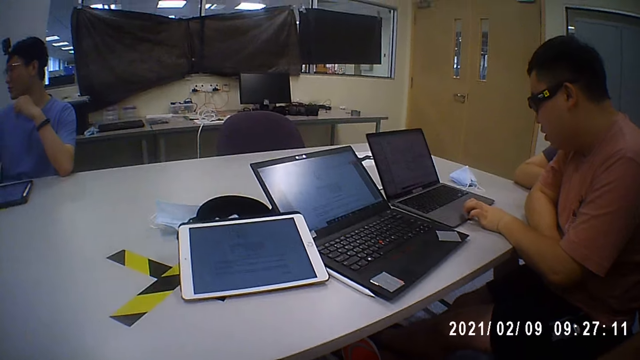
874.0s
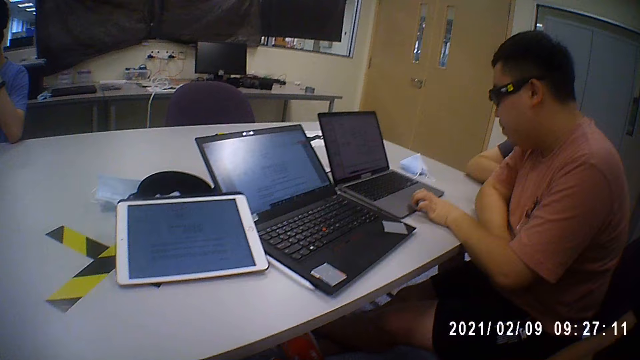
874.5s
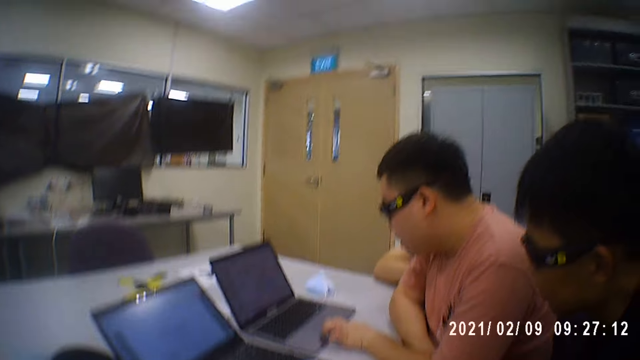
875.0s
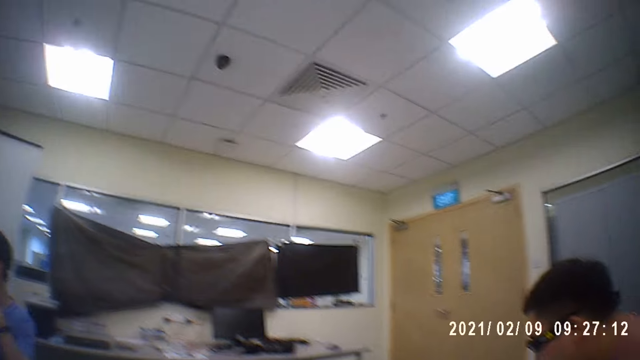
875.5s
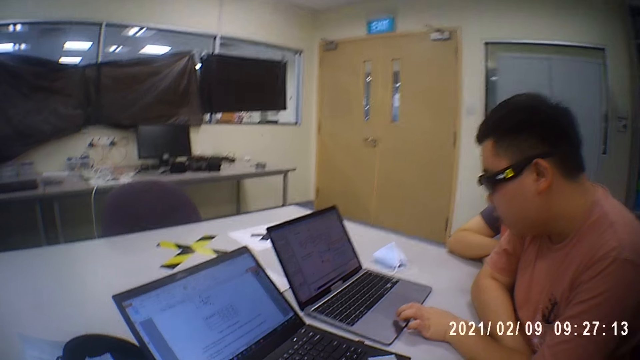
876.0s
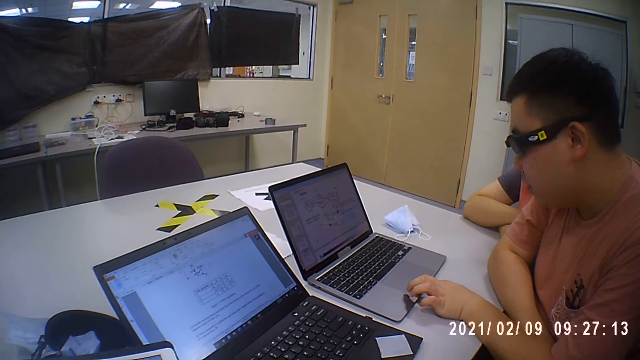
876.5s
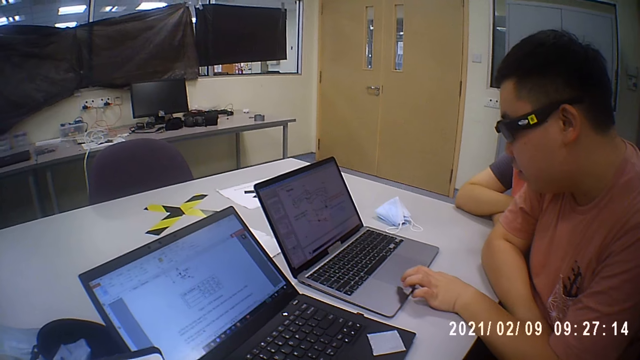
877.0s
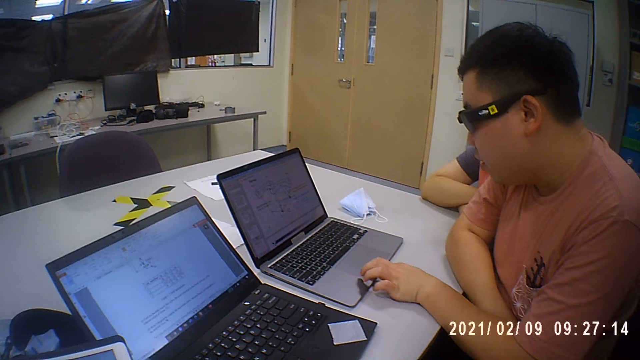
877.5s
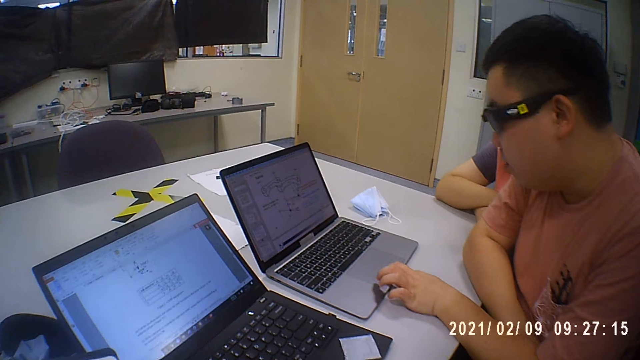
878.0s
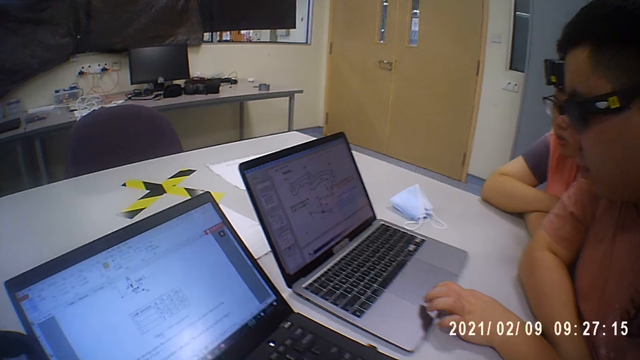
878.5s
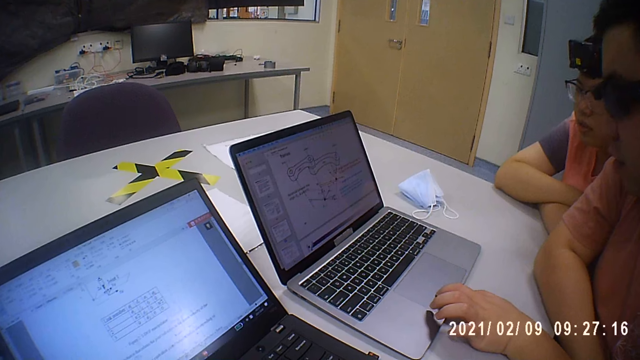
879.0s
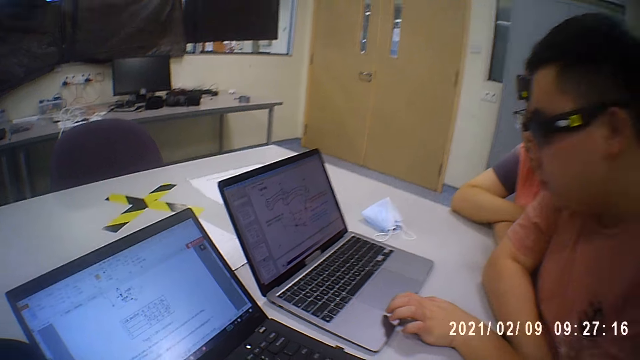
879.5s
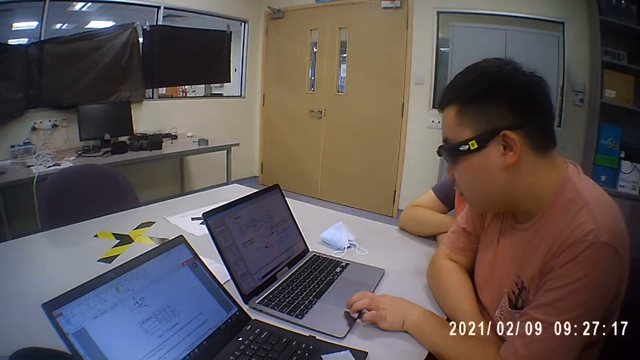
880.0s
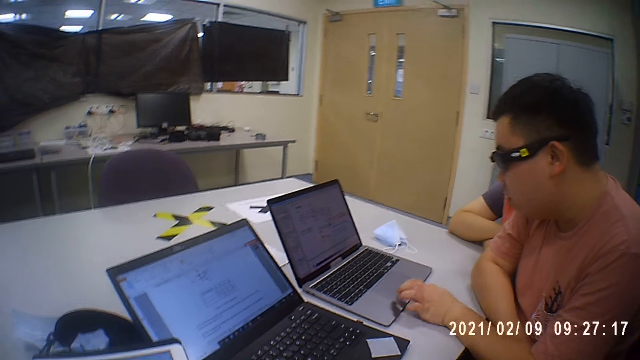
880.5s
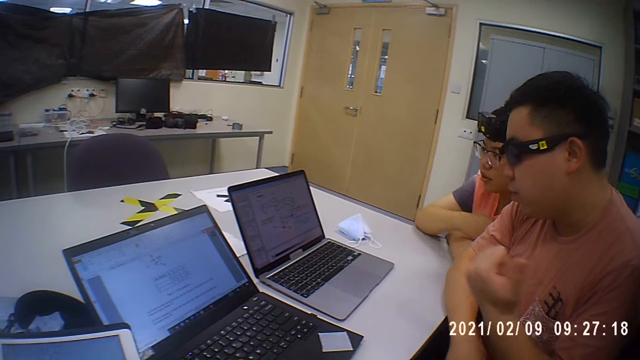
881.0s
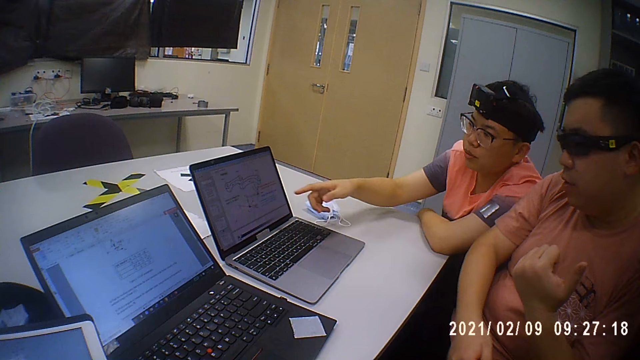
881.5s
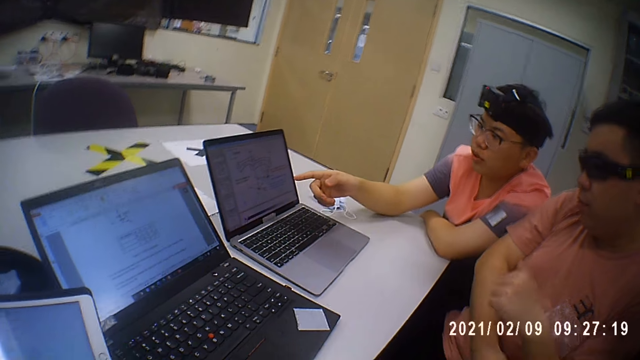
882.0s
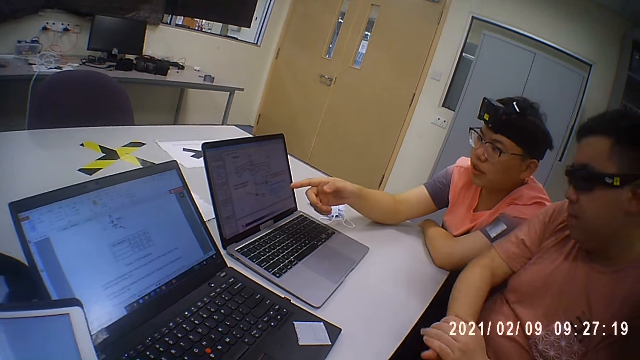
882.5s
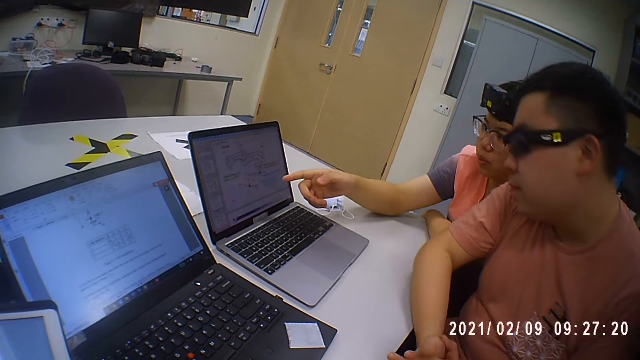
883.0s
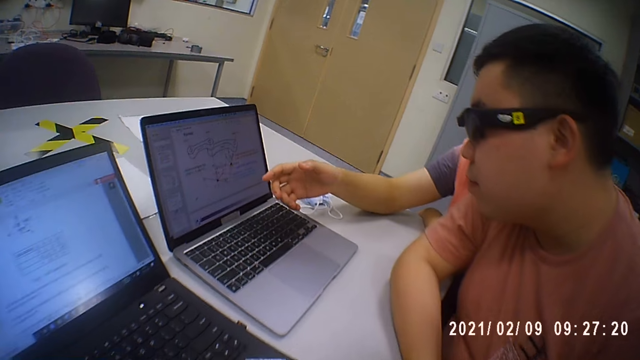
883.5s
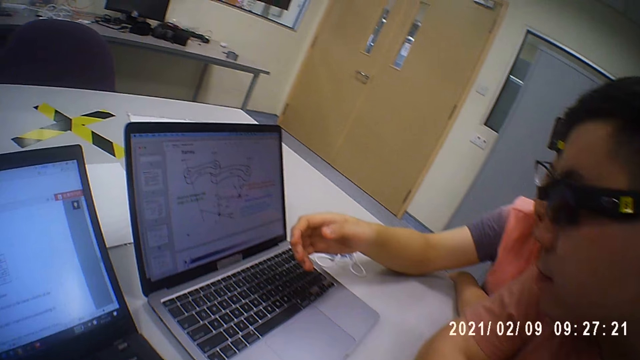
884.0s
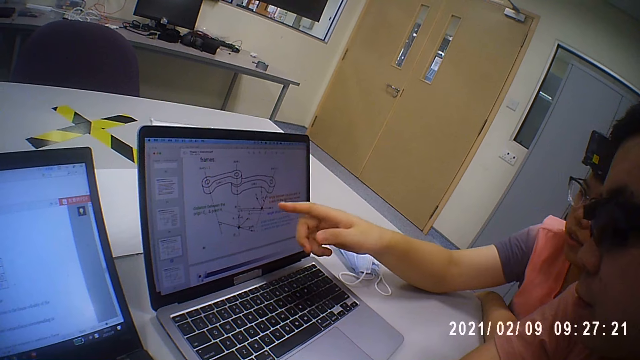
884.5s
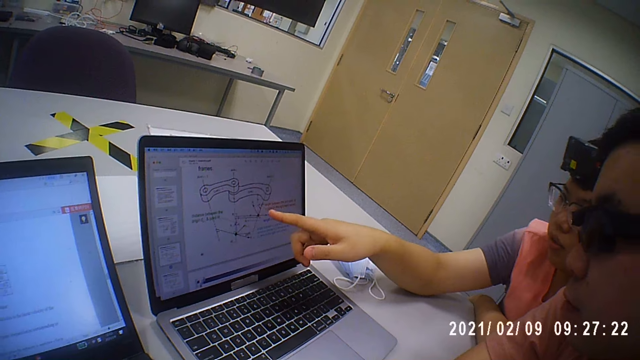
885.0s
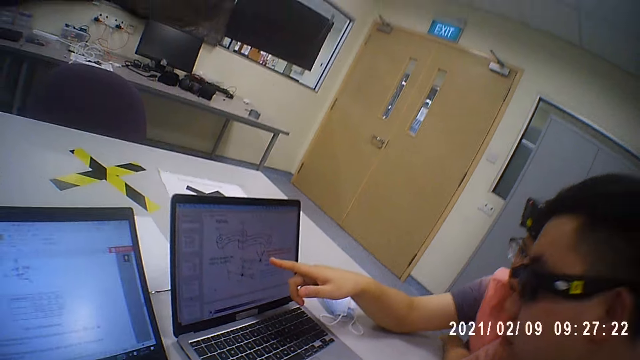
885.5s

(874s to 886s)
The camera wearer looks around the room. A man scrolls the laptop. The man operates the laptop. Another man points on the monitor. The other man moves the hand and talks.

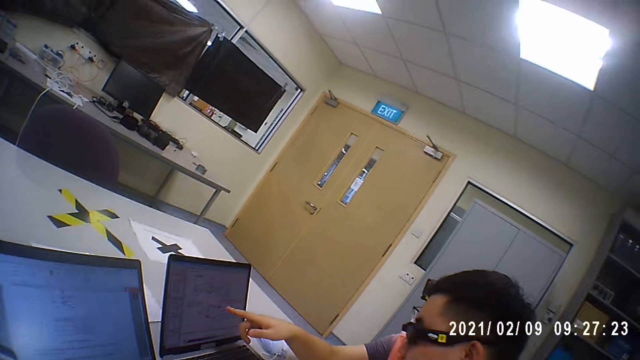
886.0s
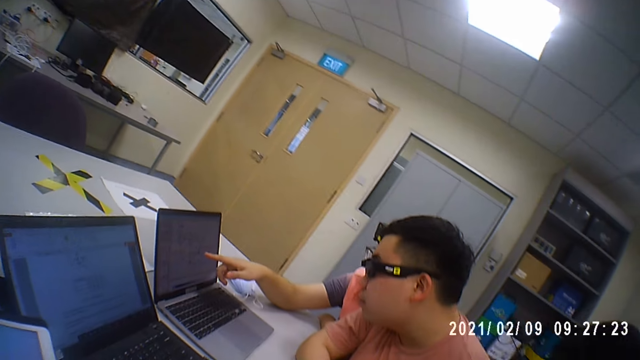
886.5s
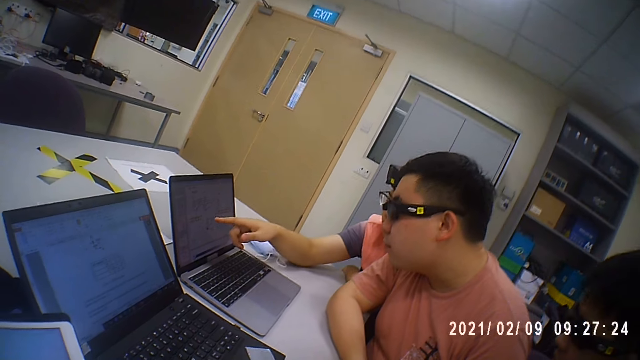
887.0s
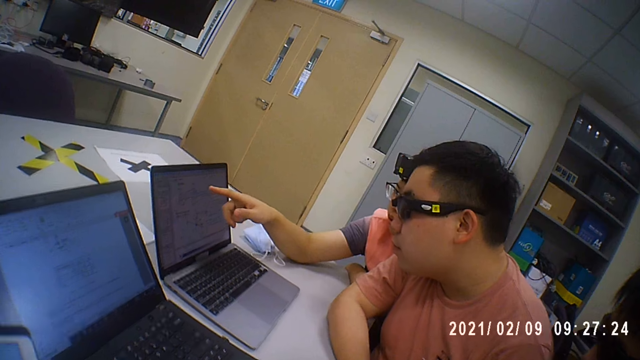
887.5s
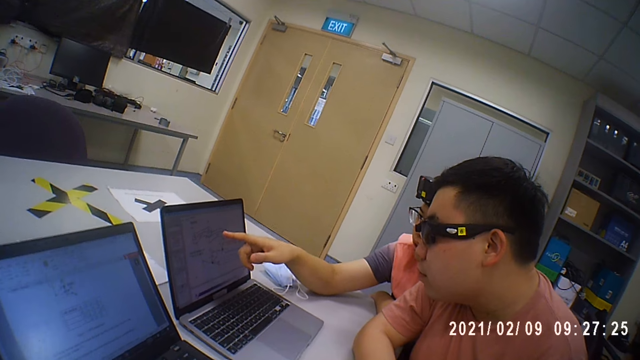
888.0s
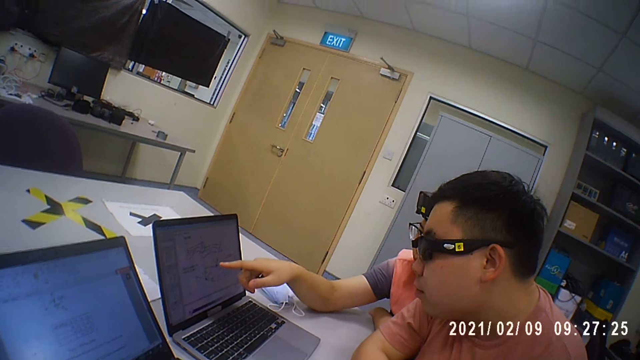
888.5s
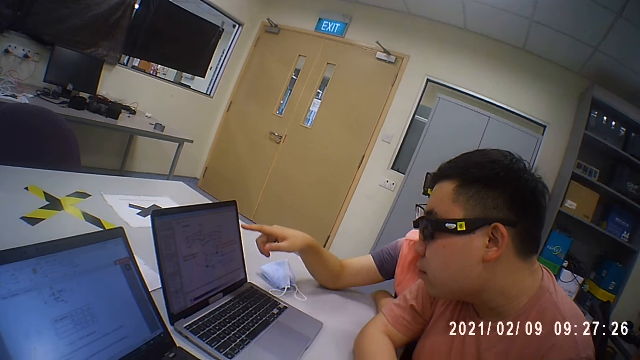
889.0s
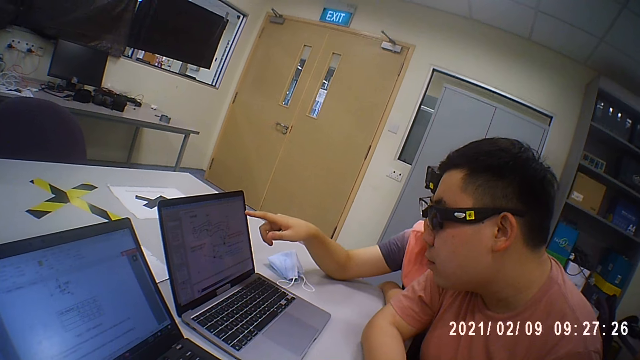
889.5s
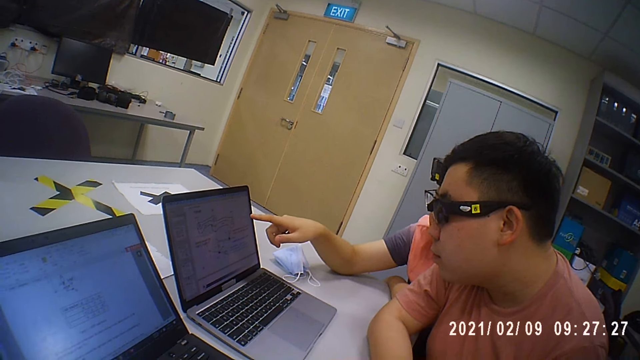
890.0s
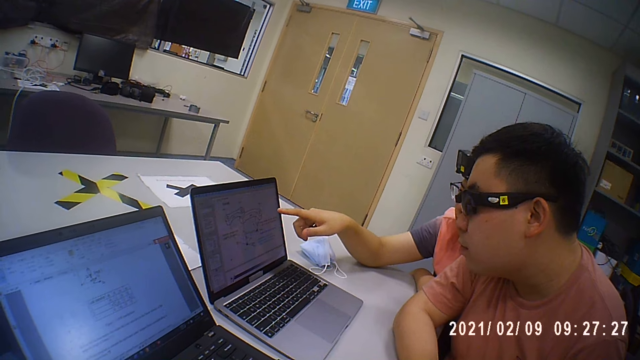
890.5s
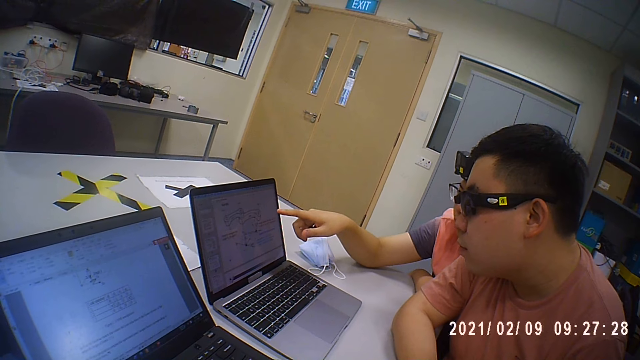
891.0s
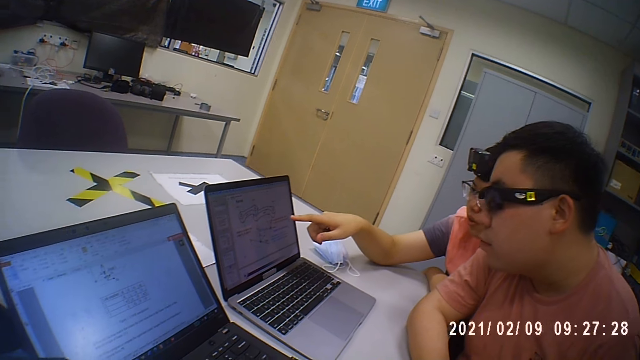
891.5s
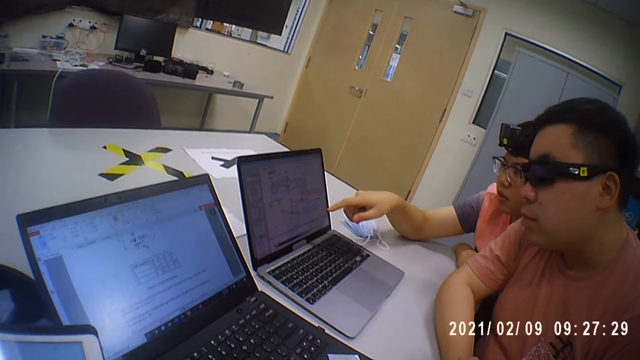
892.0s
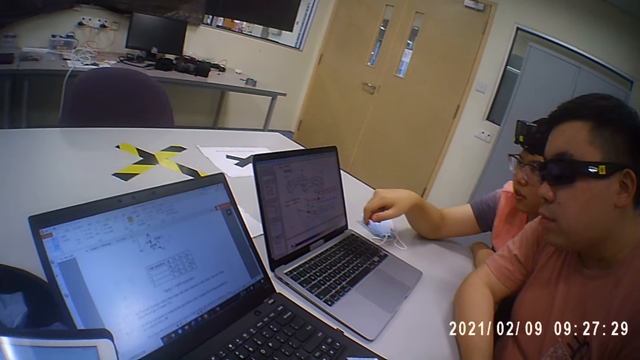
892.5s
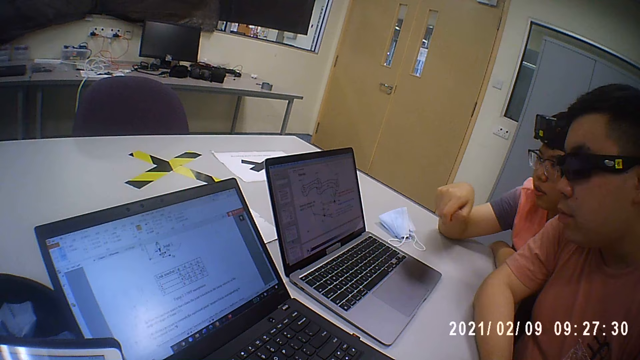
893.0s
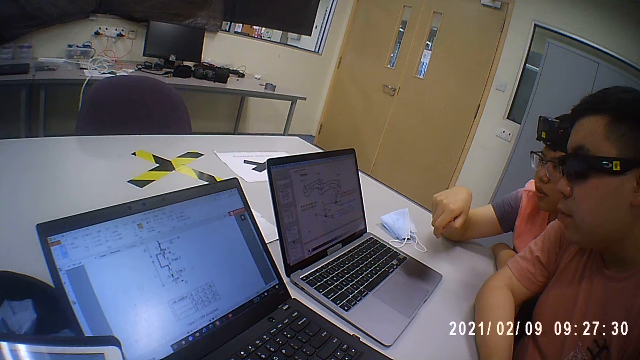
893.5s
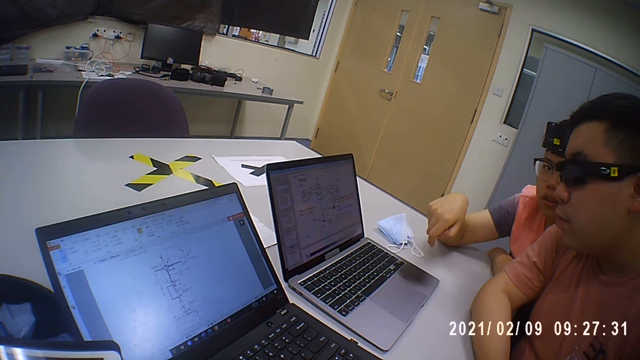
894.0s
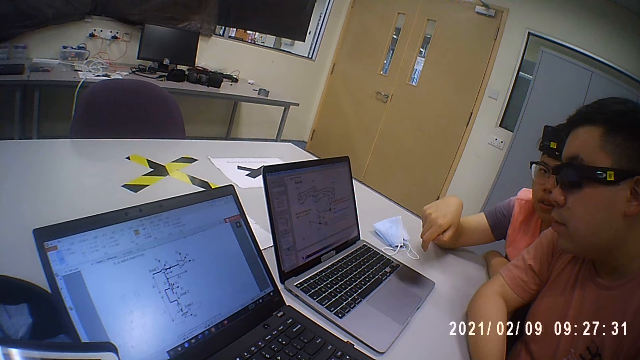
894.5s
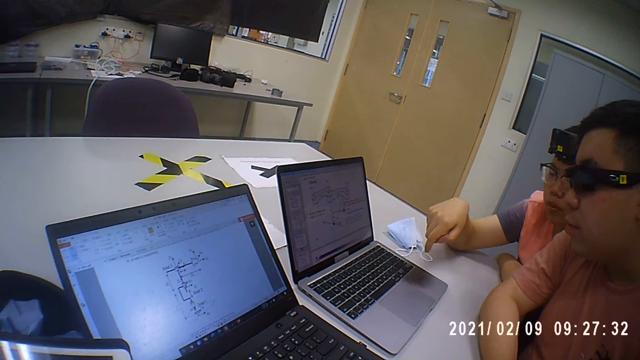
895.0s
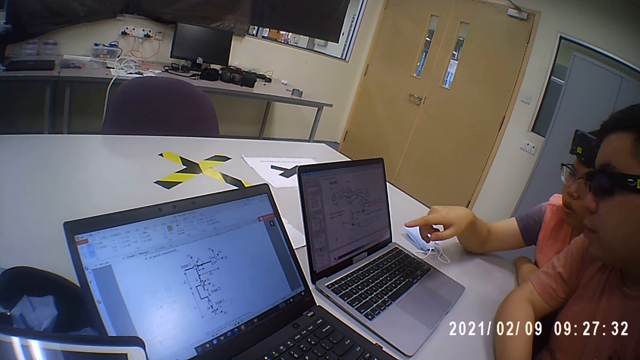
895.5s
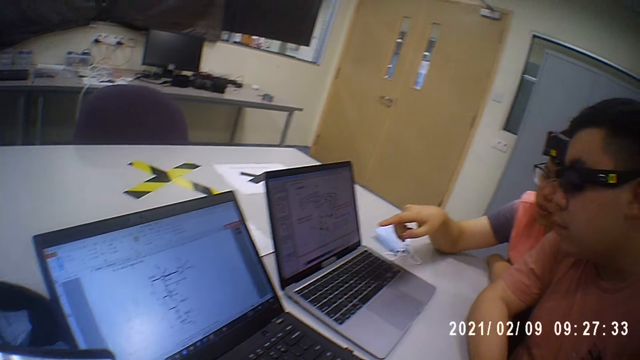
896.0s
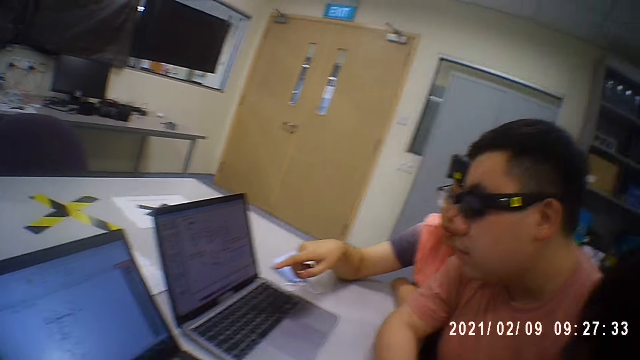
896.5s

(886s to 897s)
A man operates the laptop.
